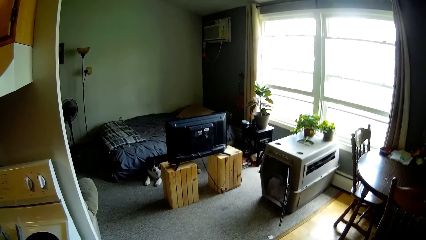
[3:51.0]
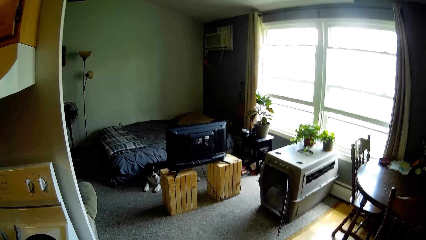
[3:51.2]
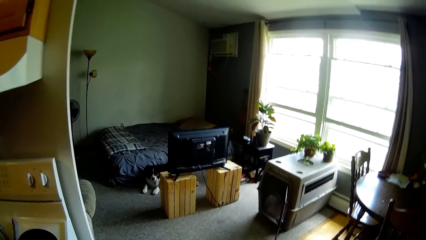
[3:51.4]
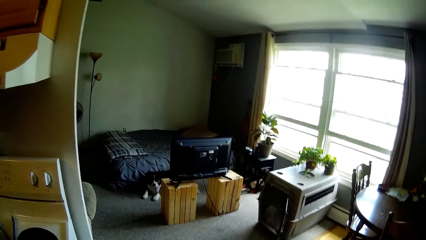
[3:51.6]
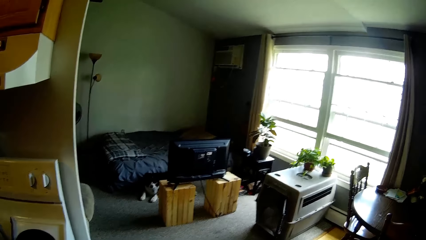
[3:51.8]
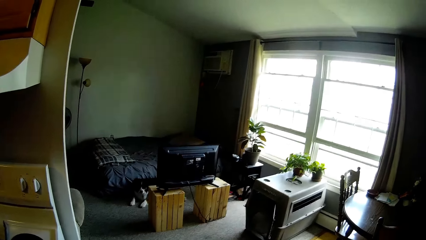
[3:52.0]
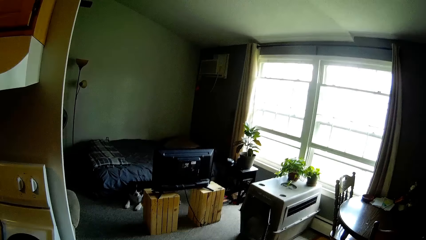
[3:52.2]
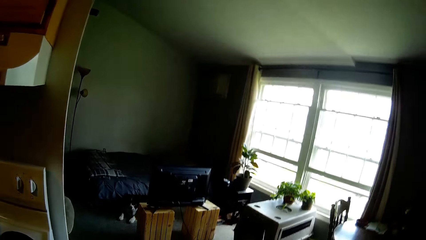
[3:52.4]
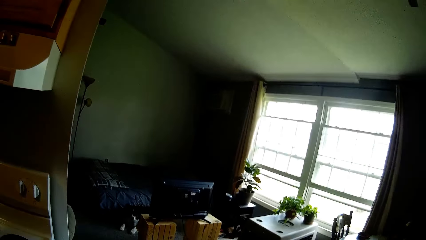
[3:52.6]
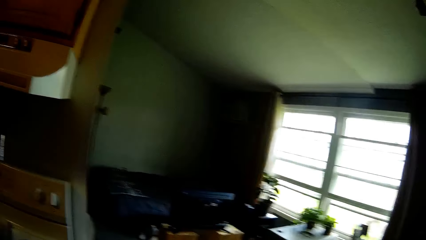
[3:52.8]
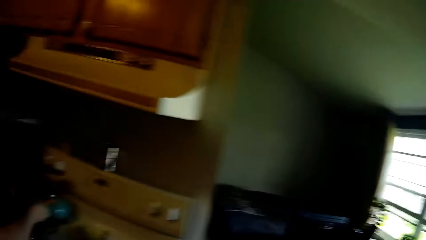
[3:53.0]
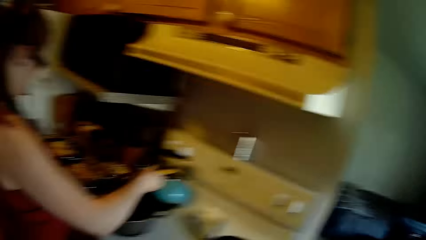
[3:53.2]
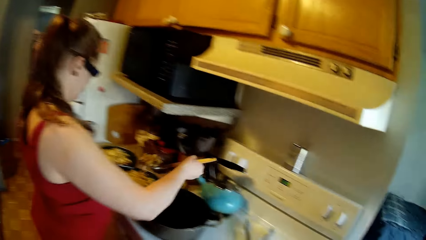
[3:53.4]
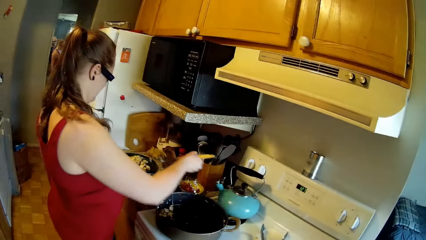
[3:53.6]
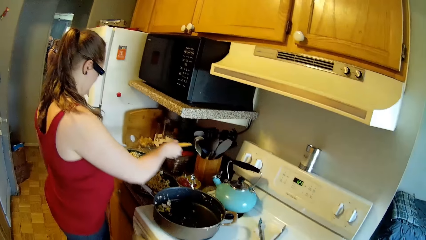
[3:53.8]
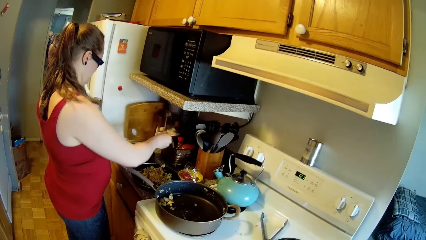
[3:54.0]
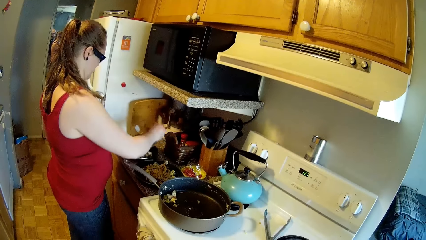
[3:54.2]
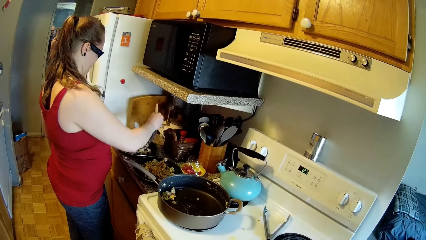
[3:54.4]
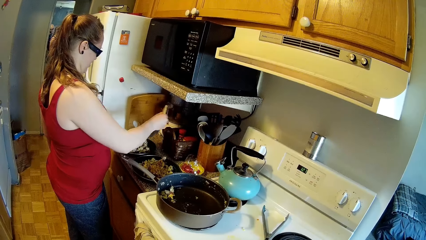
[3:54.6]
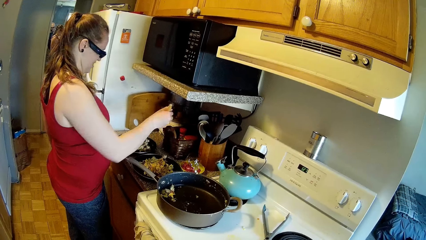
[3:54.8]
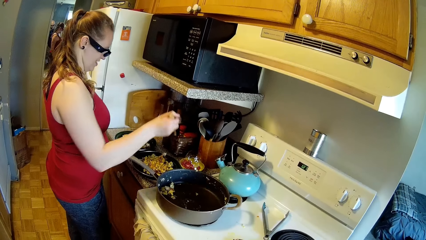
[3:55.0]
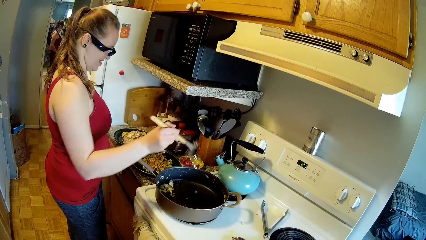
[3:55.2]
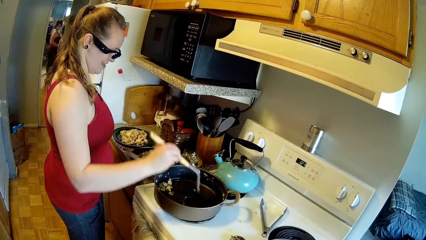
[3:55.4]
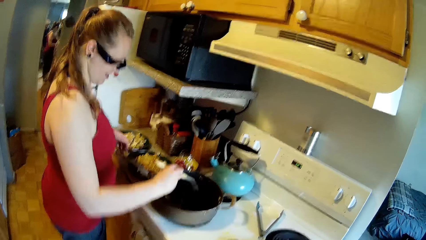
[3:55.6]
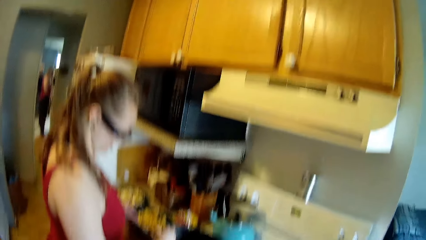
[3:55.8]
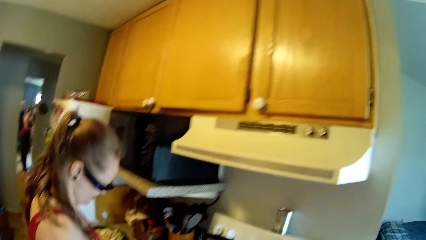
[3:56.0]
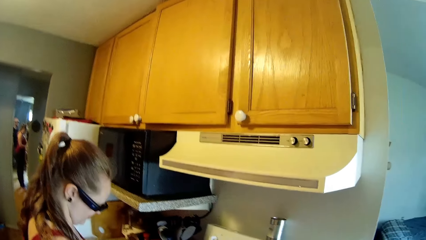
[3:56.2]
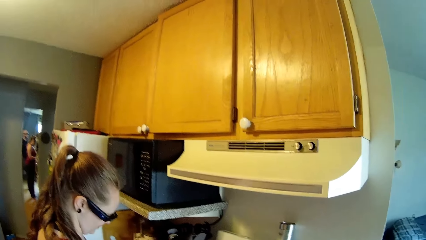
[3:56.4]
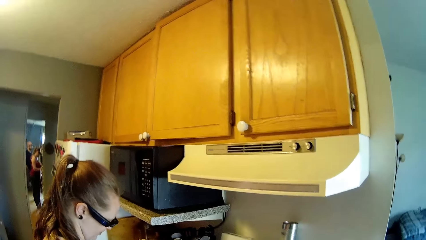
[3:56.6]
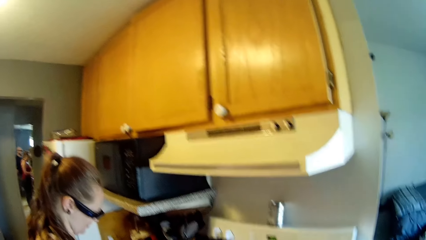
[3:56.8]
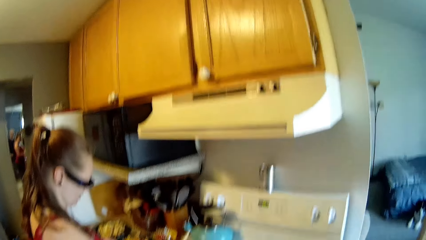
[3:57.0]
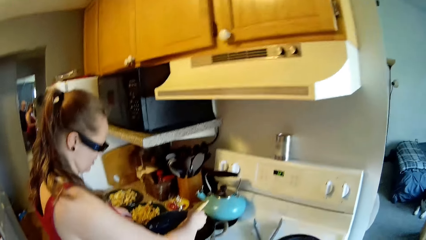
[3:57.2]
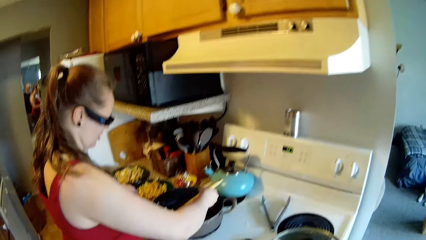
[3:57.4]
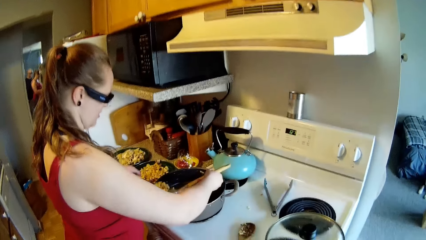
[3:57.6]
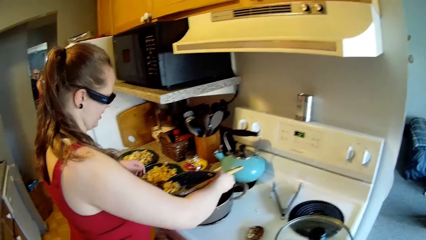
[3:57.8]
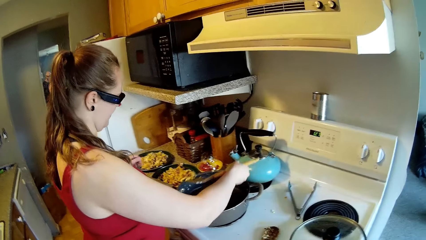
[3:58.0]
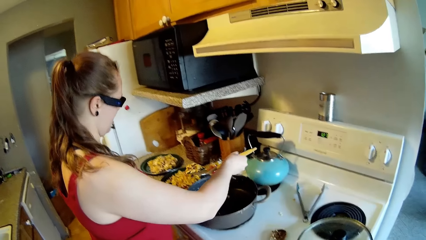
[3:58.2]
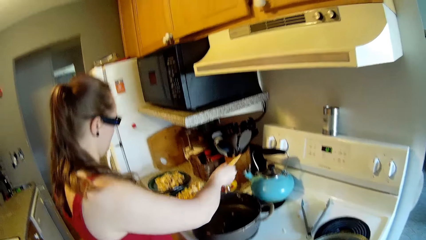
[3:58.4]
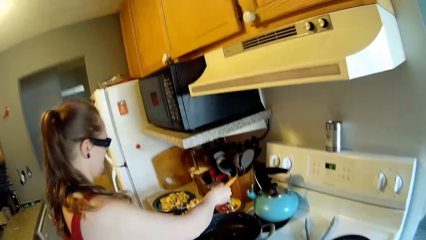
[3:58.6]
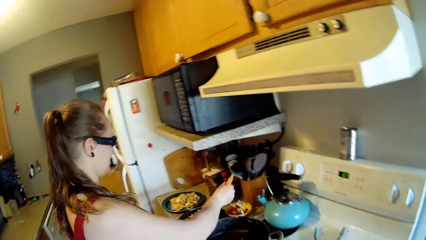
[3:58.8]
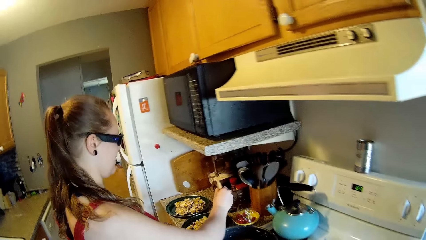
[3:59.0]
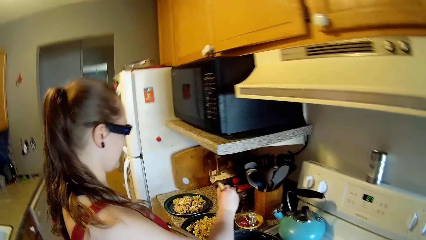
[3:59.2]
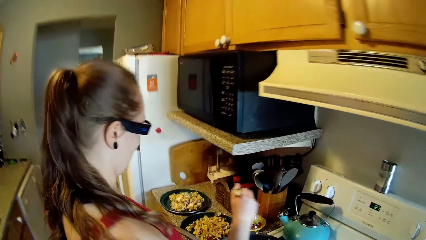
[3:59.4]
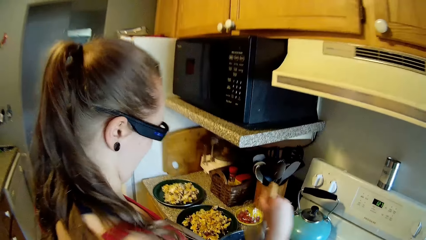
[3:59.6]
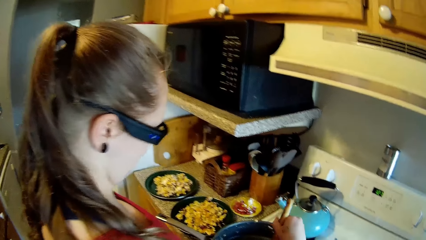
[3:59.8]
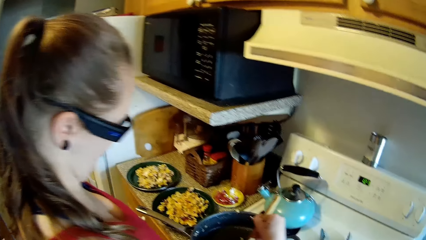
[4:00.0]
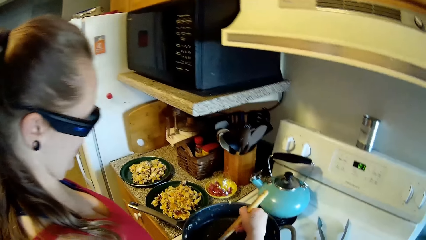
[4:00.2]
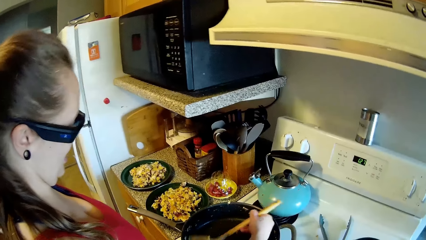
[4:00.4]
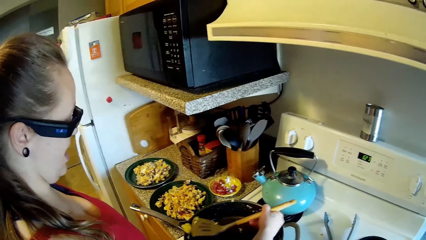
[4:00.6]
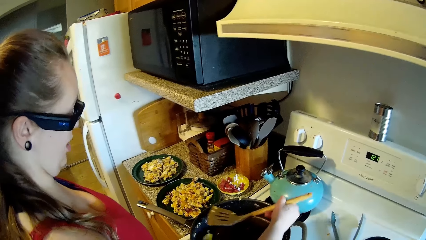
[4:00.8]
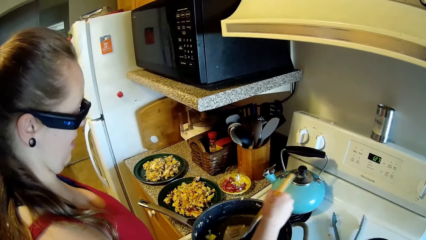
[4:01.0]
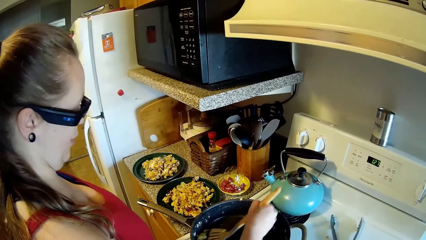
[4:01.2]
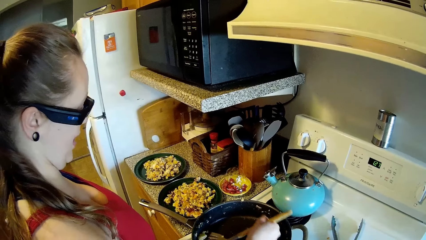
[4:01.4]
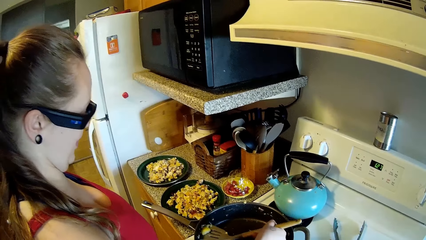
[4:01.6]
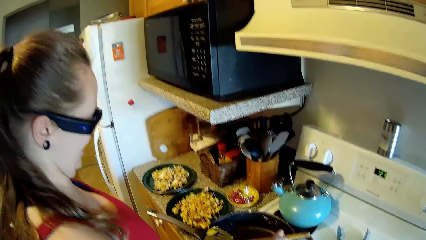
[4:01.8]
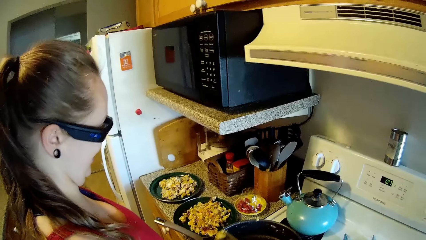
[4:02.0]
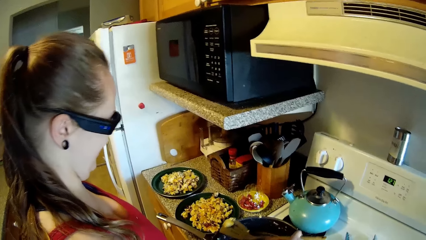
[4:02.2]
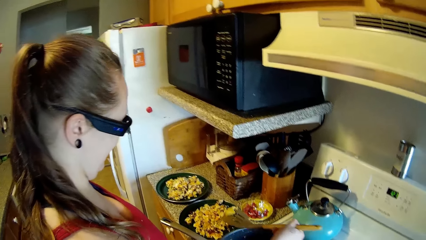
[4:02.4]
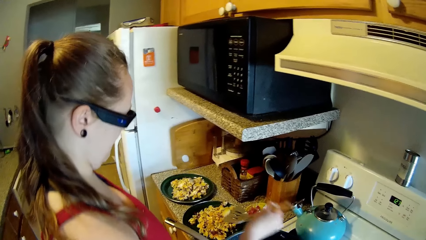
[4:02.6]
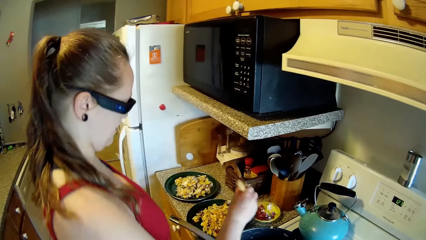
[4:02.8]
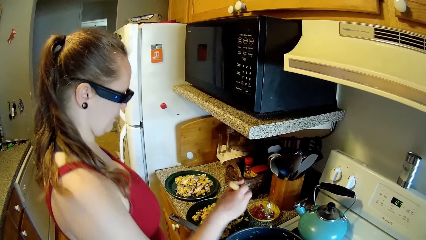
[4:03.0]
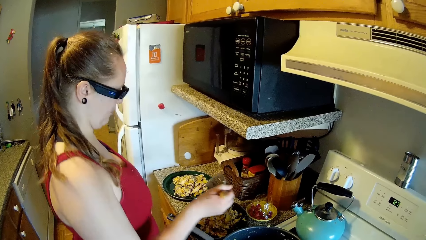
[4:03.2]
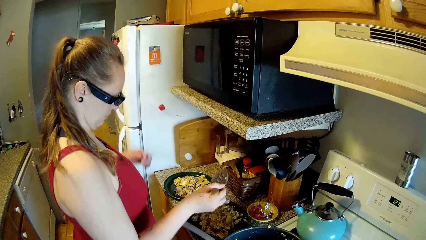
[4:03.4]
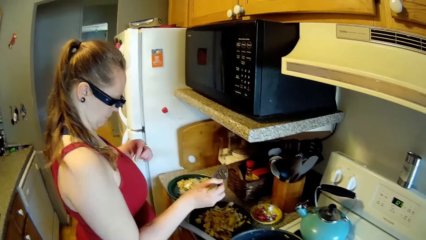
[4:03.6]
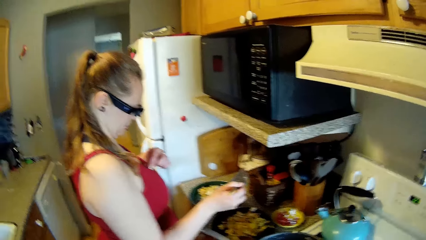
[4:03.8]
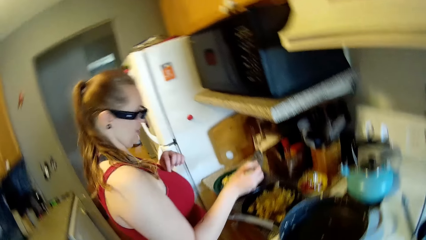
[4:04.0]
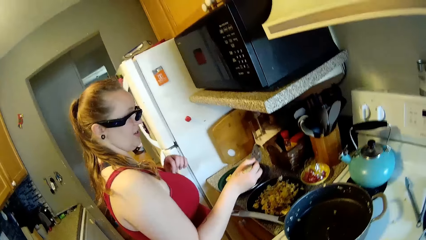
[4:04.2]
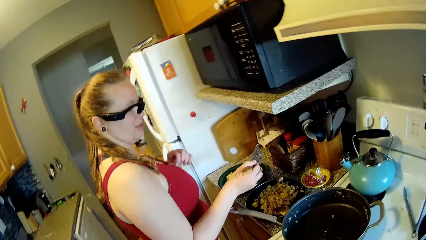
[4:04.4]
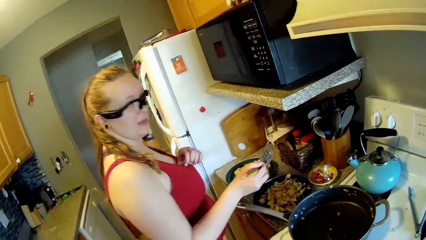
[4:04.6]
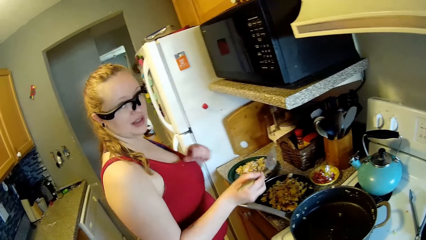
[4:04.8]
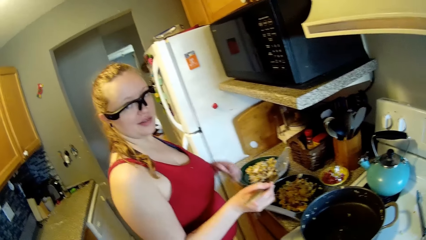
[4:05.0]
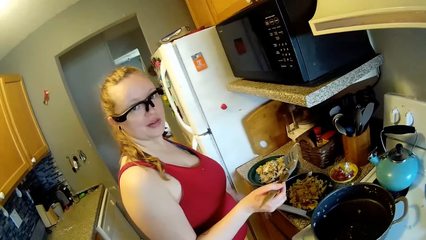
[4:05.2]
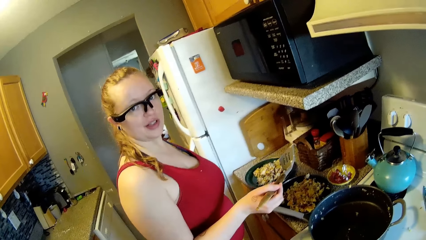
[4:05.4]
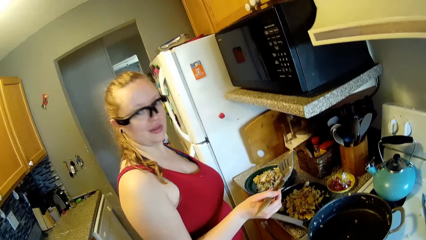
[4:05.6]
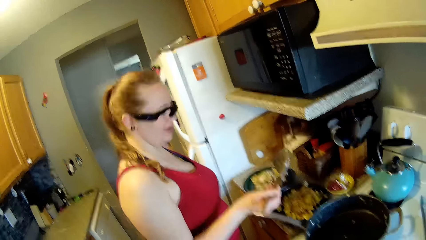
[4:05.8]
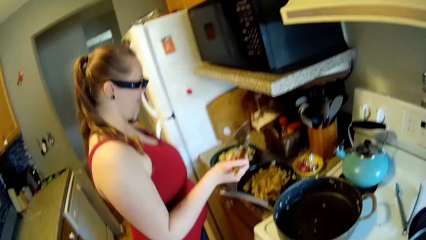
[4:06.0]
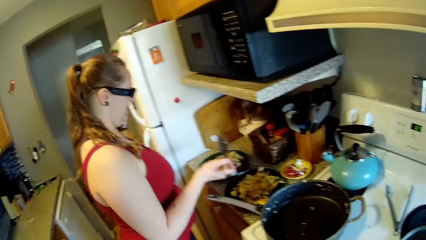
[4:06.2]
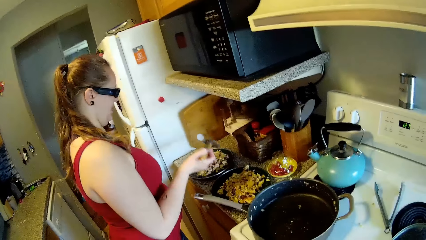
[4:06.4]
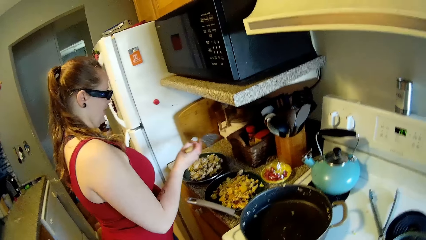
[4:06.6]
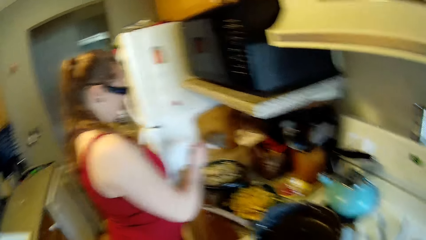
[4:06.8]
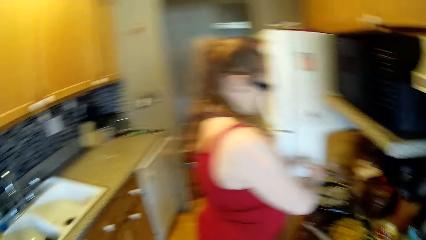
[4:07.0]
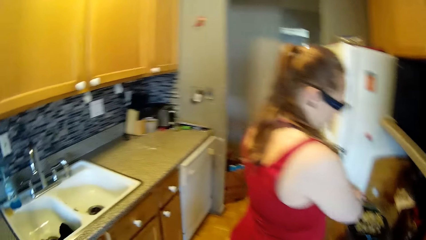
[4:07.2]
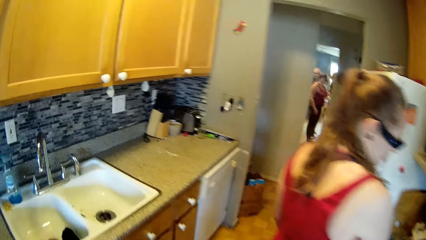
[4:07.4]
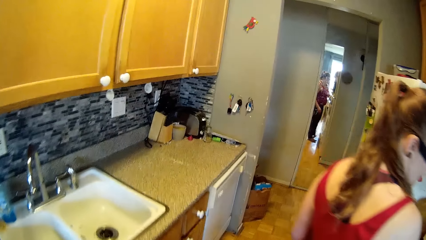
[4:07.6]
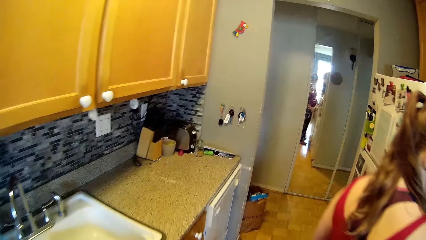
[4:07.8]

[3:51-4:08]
The woman dishes out food from the pan into plates on the counter. She picks out a food particle on her cloth with her left hand.
